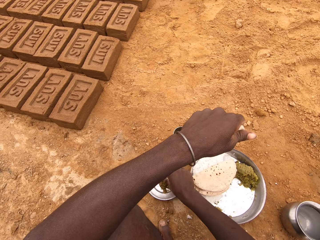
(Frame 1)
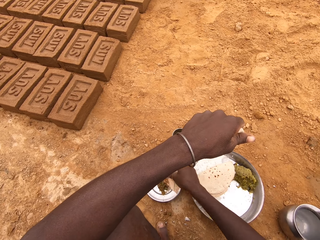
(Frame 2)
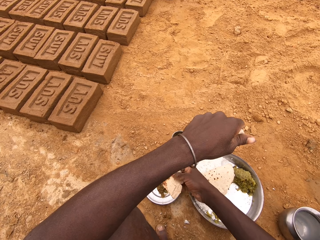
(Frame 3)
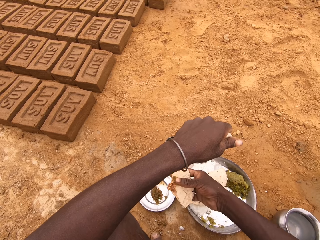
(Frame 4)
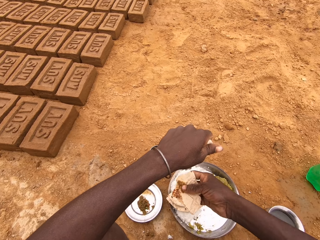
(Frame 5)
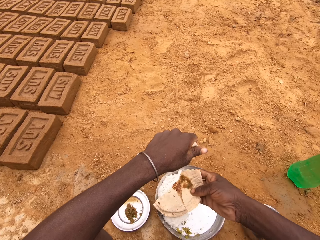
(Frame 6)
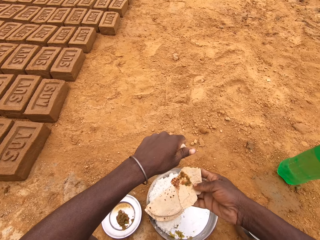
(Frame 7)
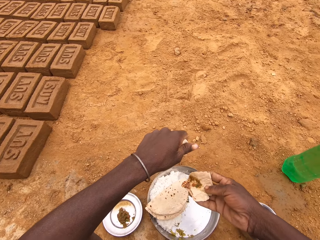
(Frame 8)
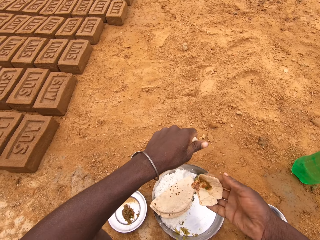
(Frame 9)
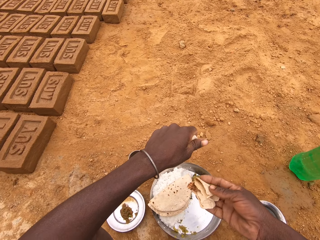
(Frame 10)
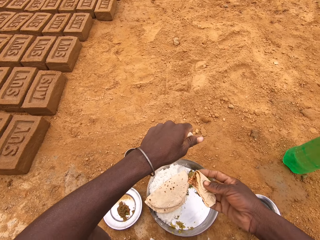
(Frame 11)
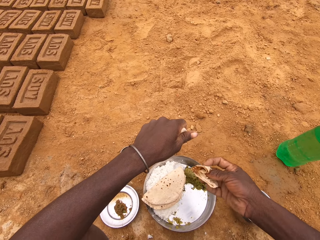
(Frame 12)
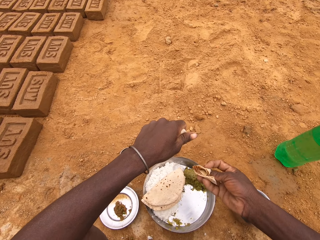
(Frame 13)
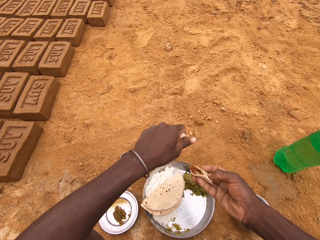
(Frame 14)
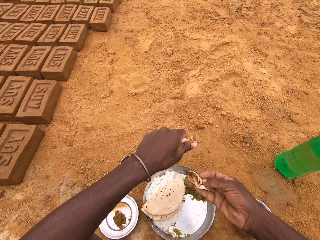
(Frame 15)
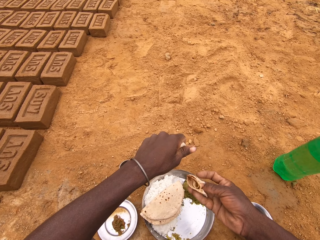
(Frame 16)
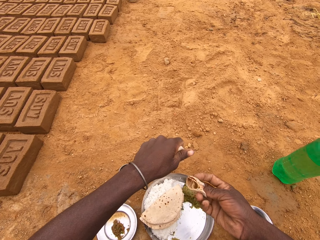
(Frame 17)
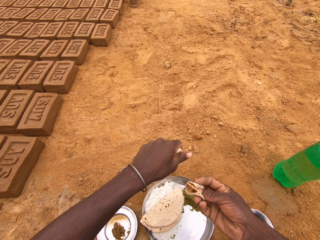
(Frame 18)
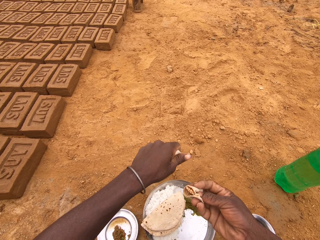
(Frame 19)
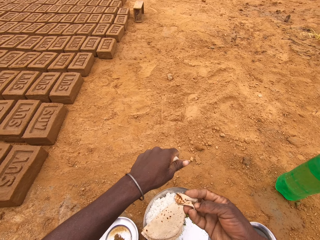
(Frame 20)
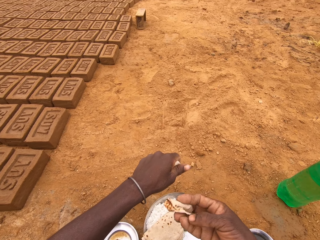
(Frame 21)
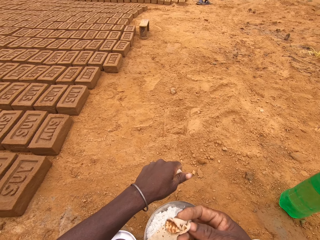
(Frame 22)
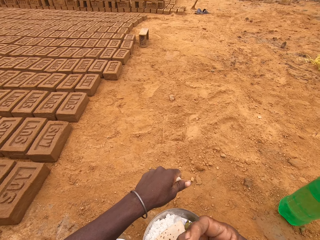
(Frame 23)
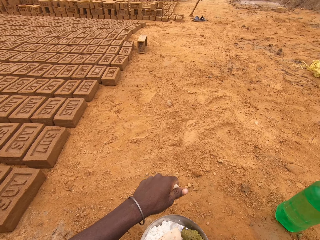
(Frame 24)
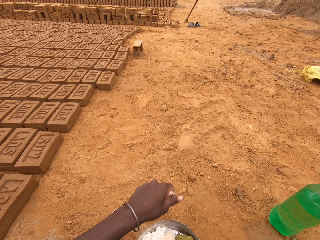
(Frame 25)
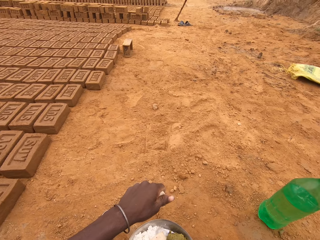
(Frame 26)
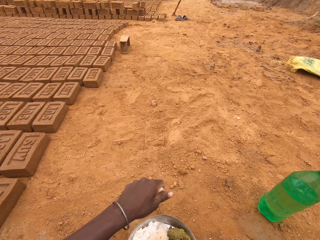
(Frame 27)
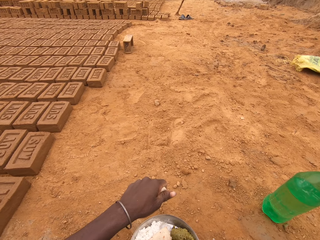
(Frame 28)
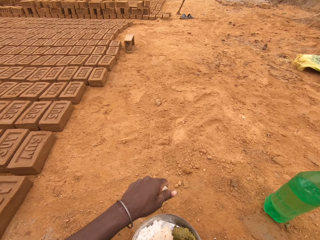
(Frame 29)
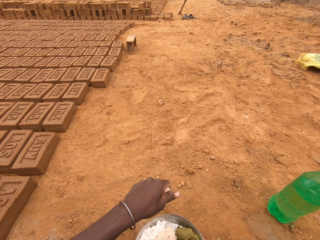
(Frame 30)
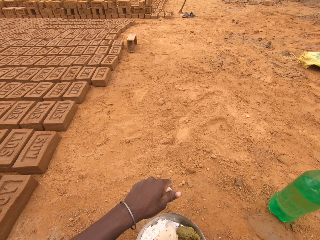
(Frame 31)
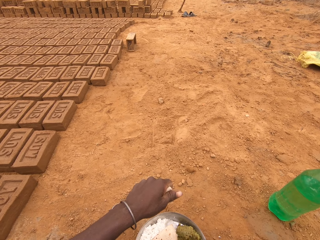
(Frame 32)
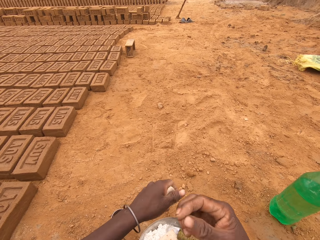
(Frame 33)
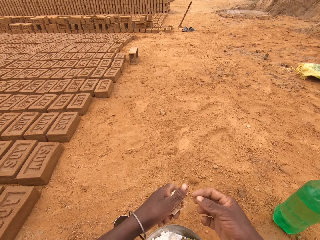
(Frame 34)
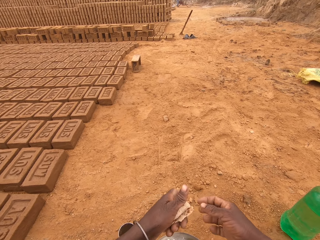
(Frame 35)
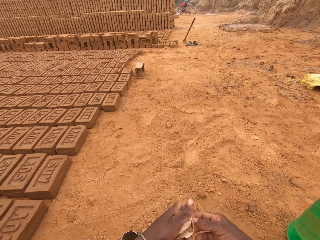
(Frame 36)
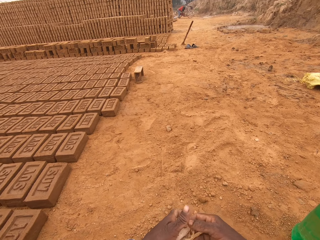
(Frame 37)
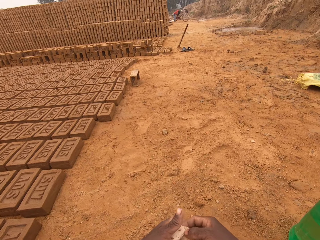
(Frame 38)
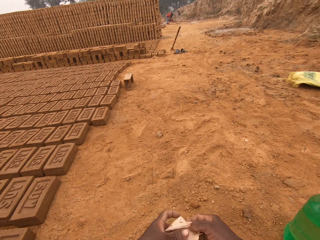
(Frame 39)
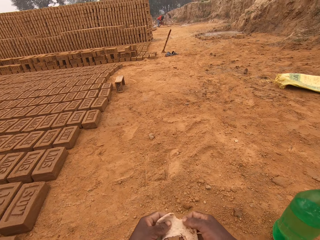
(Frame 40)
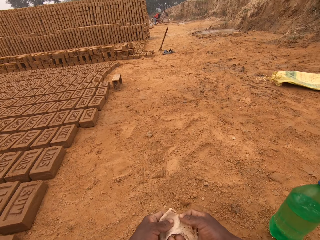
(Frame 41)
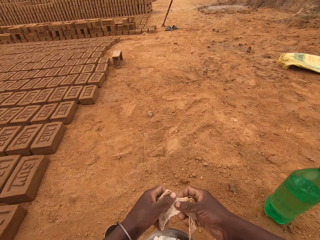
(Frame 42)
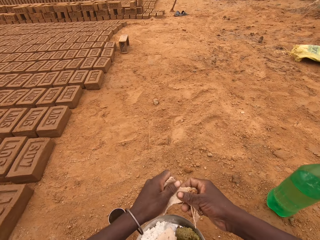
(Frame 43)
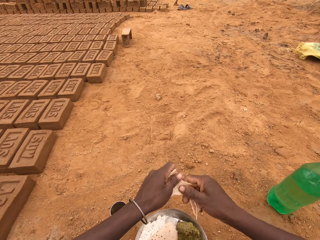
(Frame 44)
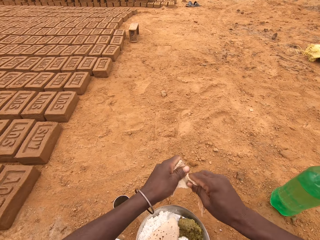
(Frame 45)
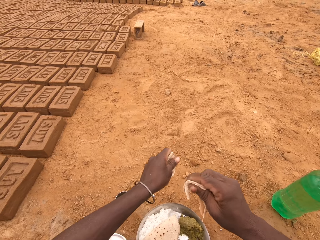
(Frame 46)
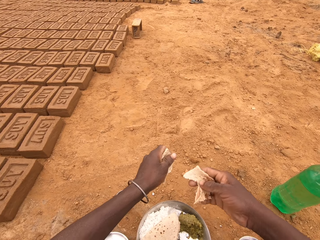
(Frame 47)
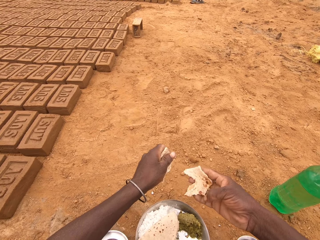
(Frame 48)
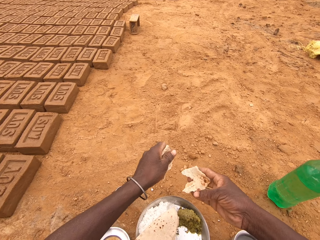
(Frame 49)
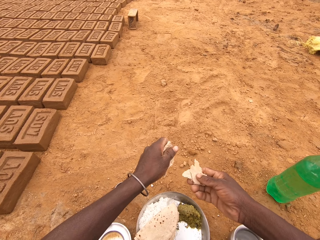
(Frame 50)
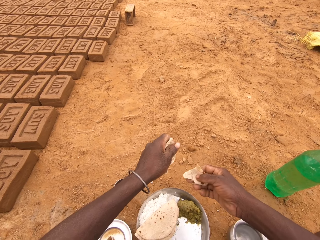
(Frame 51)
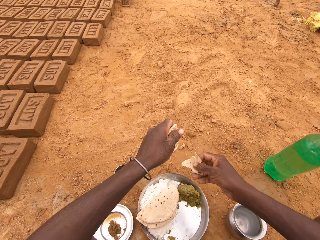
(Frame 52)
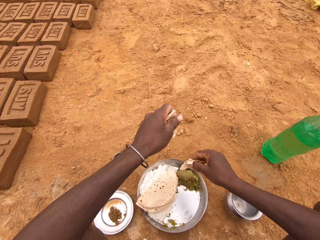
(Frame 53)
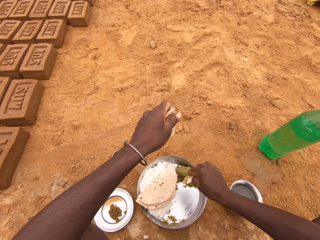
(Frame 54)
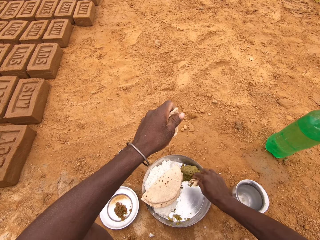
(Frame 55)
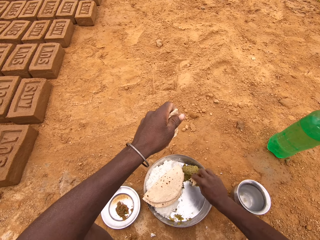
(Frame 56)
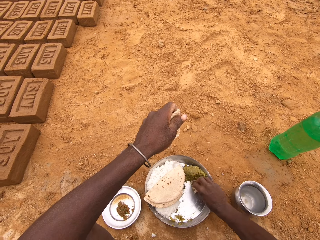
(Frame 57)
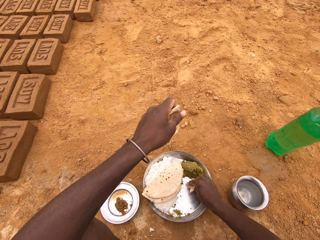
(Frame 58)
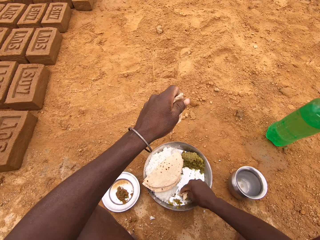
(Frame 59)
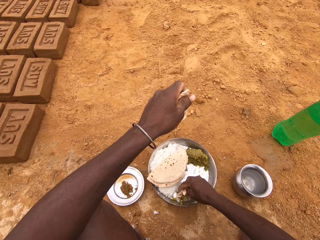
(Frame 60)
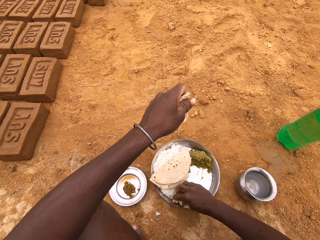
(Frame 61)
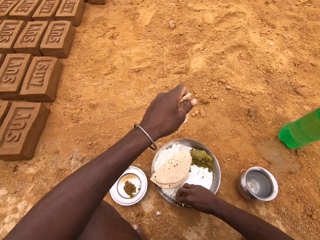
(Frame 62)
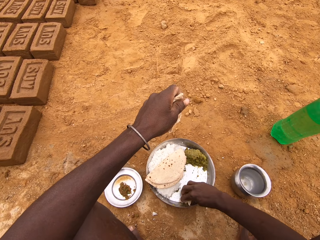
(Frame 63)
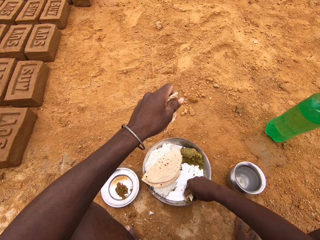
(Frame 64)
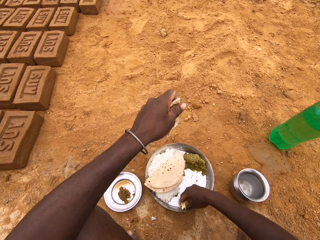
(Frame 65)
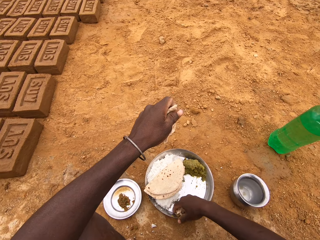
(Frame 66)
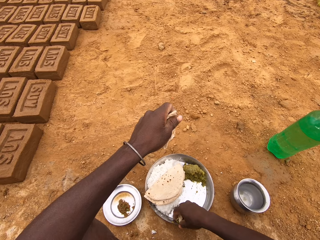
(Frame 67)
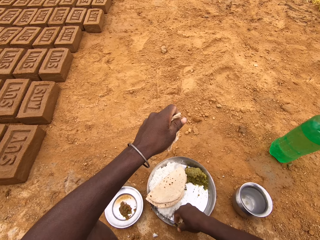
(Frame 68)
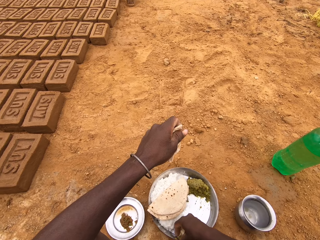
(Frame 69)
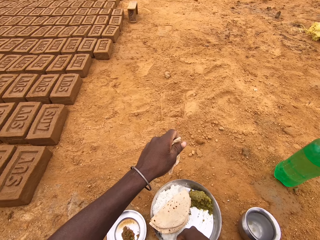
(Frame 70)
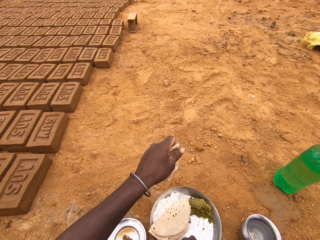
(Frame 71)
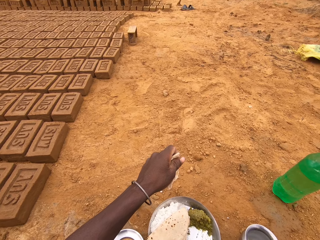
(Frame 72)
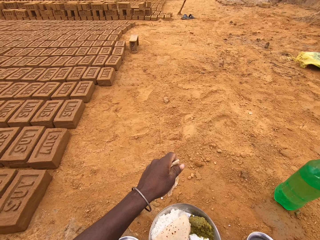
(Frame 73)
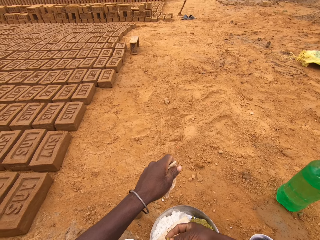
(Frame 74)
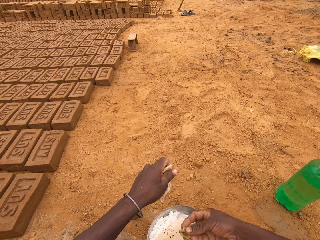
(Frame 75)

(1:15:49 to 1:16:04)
The camera wearer puts the food in the mouth. They put the food in the mouth again. They tear the flatbread. They put the flatbread in the vegetable.

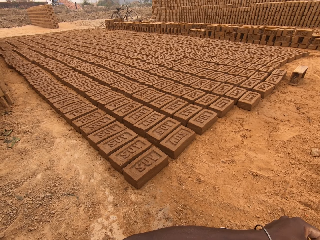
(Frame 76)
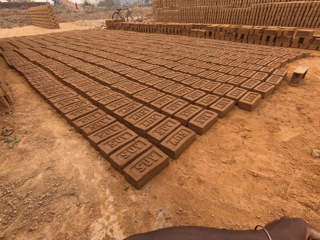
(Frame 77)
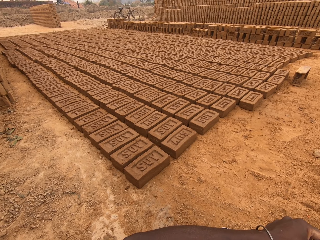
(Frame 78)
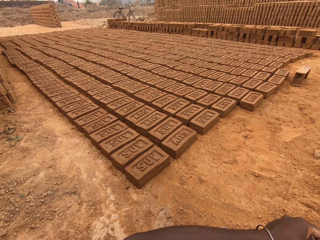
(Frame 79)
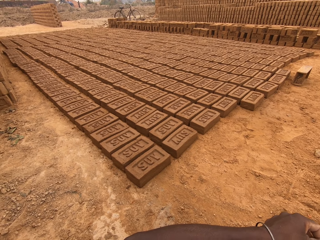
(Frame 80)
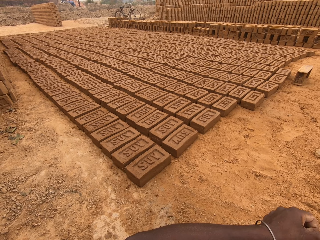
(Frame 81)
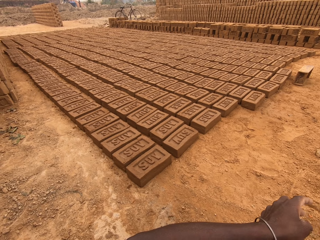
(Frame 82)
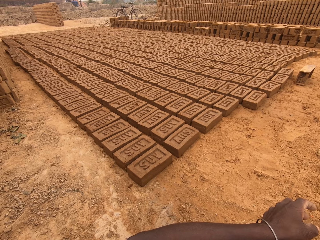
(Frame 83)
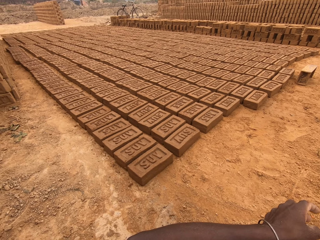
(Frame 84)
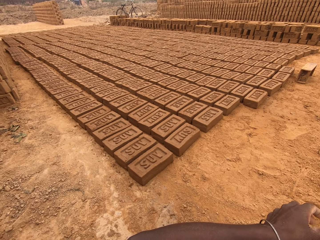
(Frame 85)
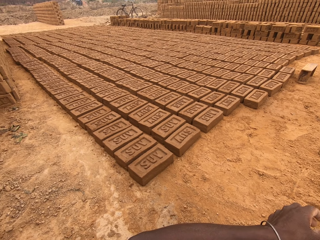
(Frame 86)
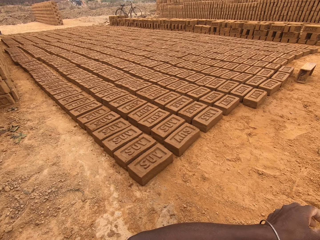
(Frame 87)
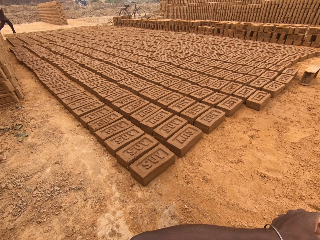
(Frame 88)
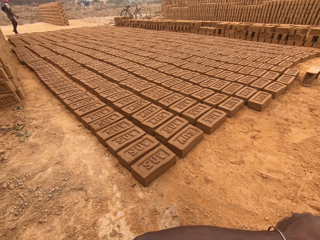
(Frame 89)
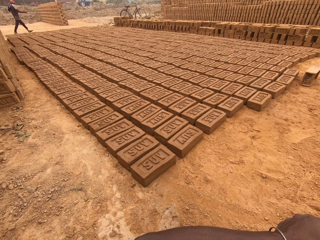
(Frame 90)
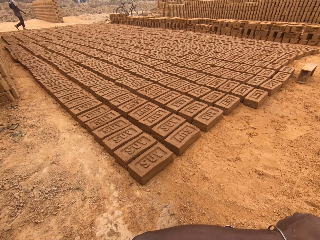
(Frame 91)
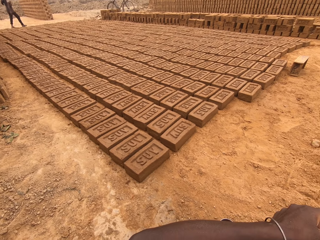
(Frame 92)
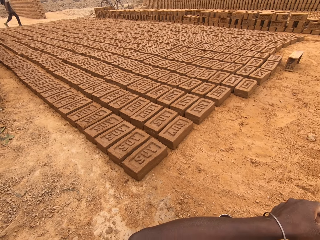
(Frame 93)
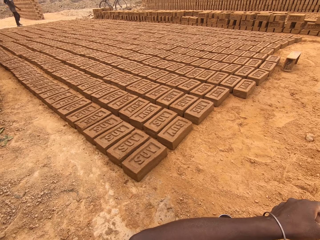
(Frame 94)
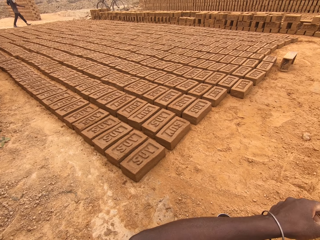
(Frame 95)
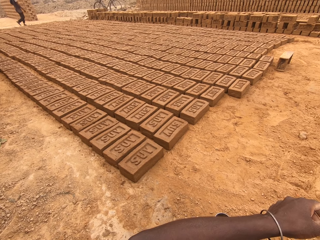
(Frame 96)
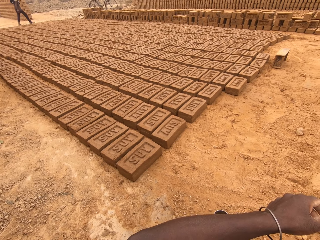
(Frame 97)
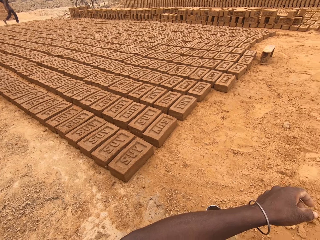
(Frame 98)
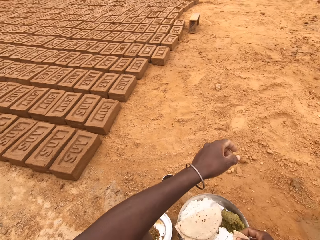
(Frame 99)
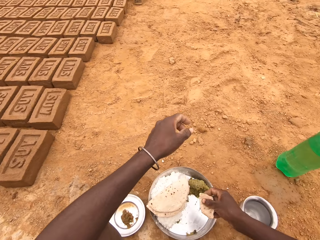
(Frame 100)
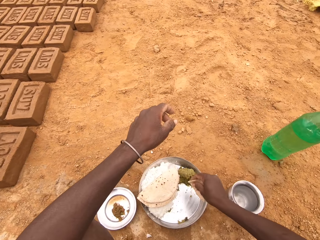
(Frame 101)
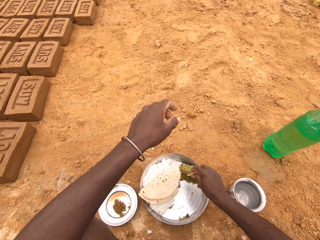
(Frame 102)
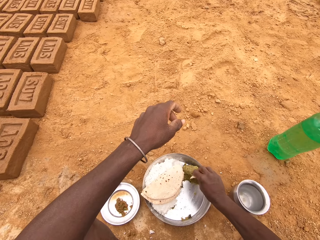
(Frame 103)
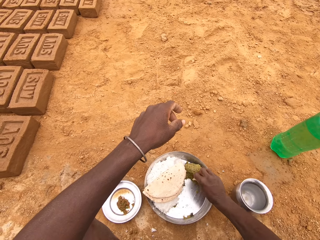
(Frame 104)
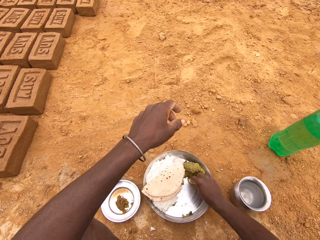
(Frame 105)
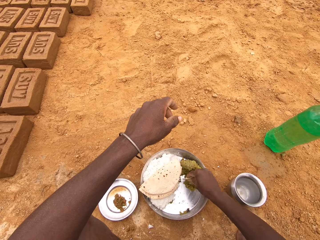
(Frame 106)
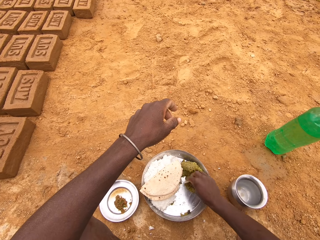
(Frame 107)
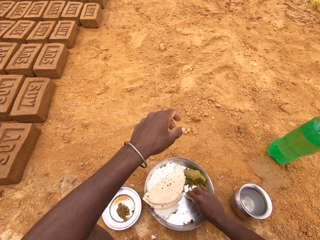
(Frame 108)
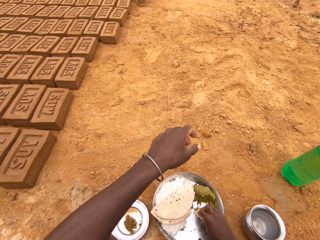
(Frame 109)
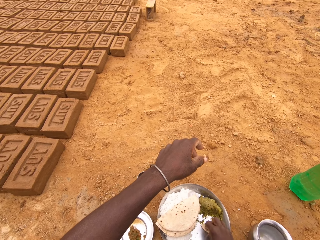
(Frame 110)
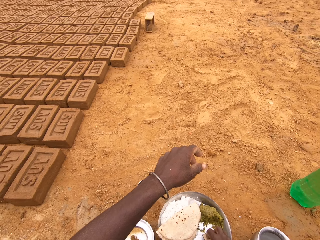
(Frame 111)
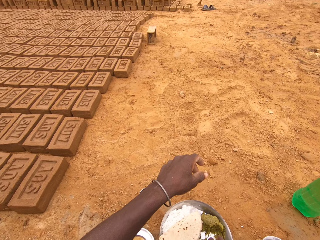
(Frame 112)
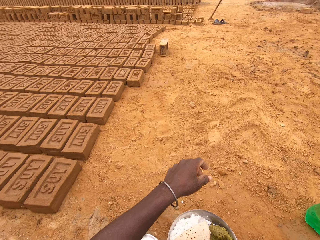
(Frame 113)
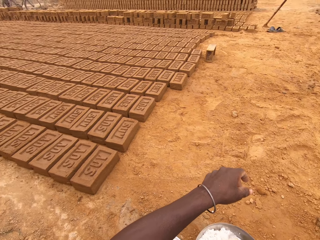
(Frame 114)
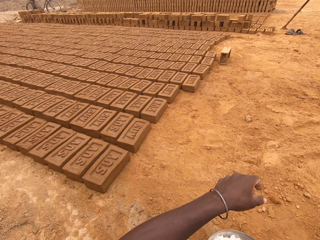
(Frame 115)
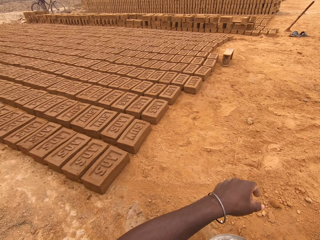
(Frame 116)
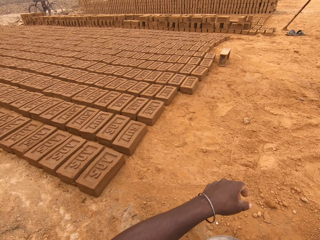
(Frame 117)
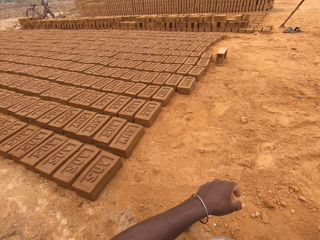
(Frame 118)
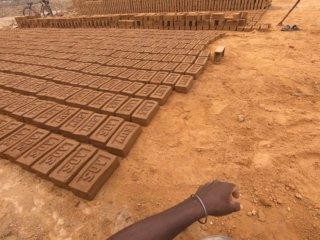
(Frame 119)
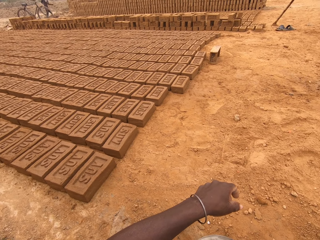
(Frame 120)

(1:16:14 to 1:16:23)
The camera wearer puts the flatbread in the vegetable.
